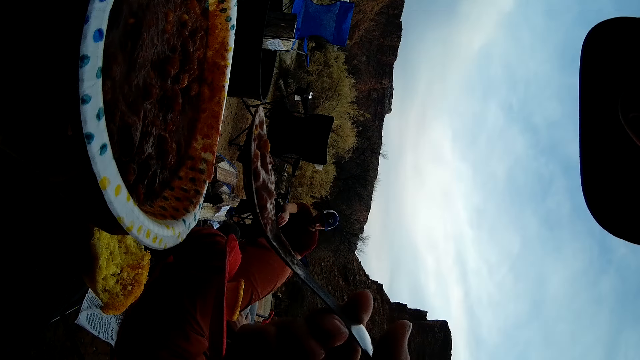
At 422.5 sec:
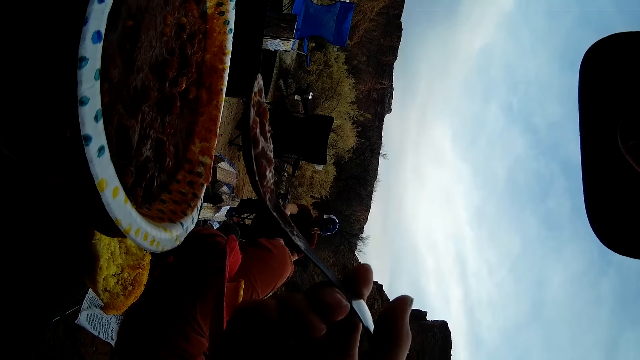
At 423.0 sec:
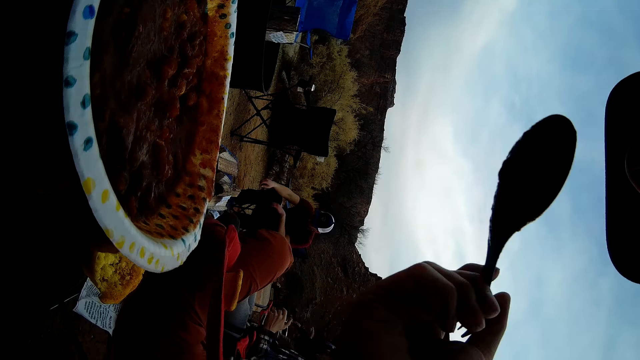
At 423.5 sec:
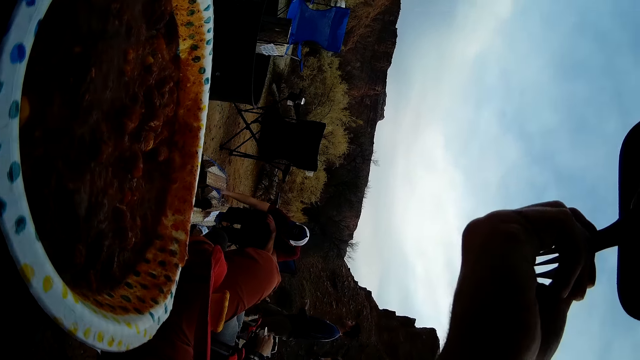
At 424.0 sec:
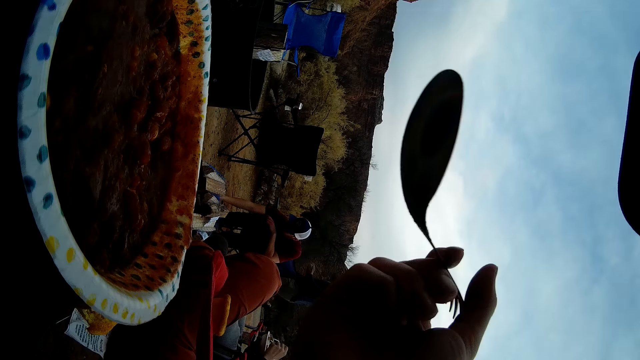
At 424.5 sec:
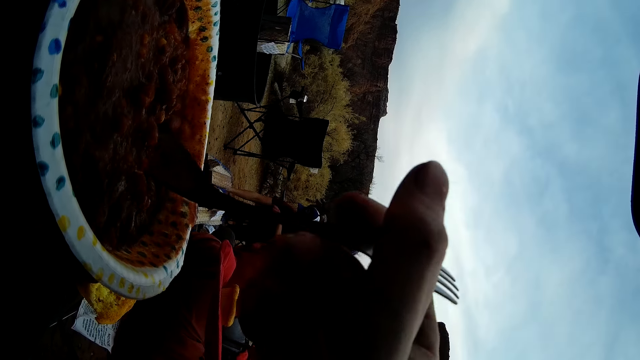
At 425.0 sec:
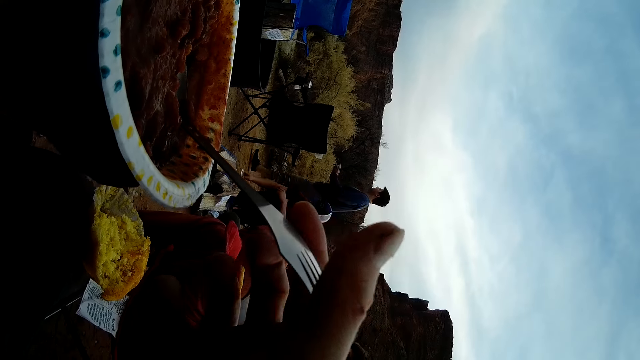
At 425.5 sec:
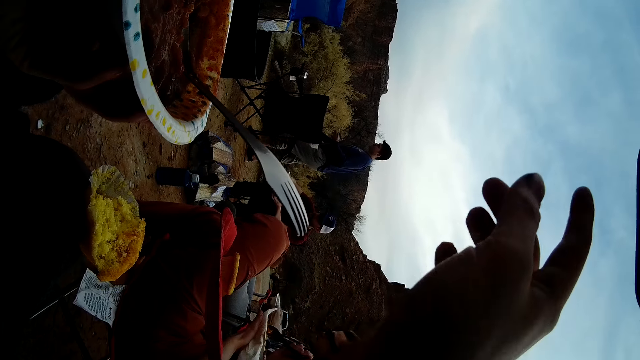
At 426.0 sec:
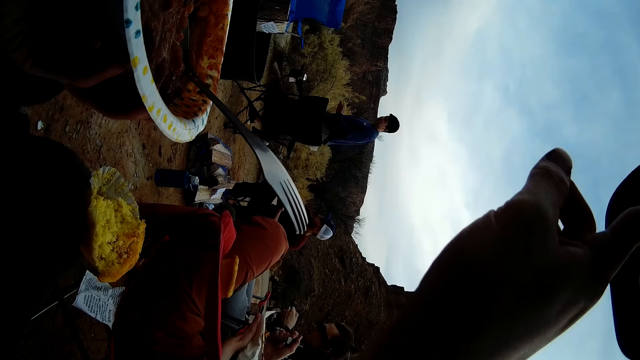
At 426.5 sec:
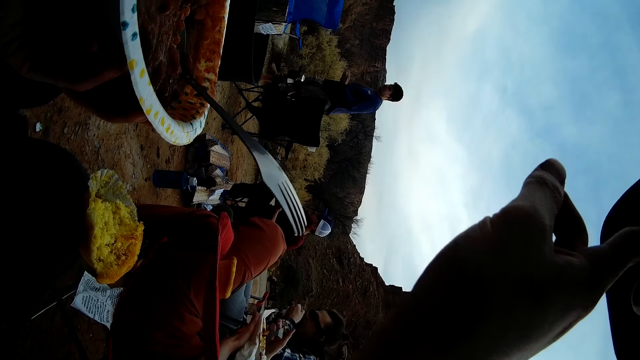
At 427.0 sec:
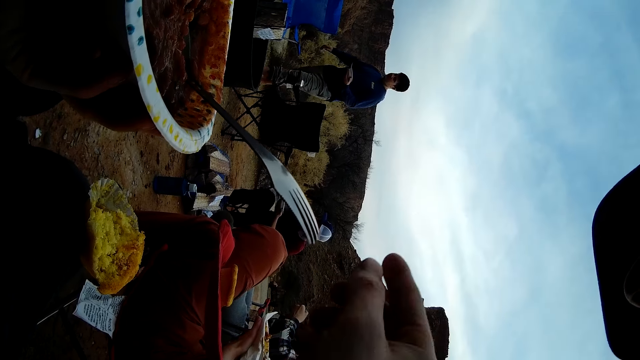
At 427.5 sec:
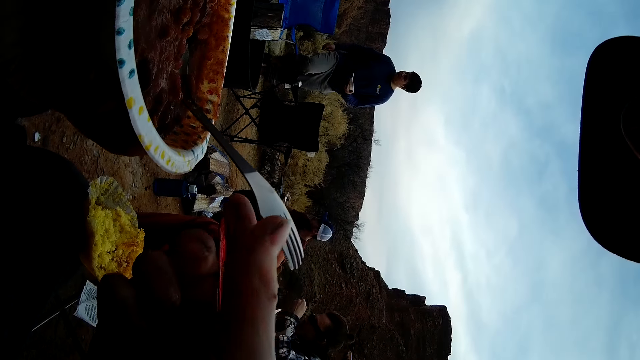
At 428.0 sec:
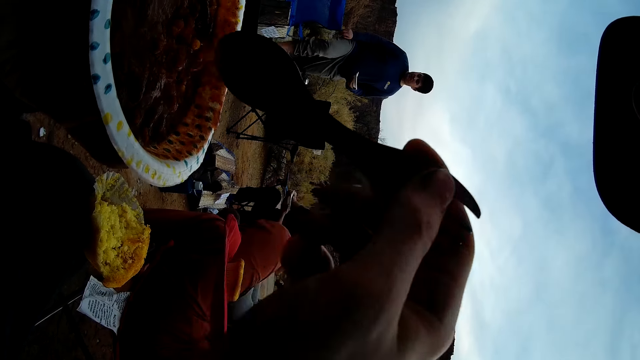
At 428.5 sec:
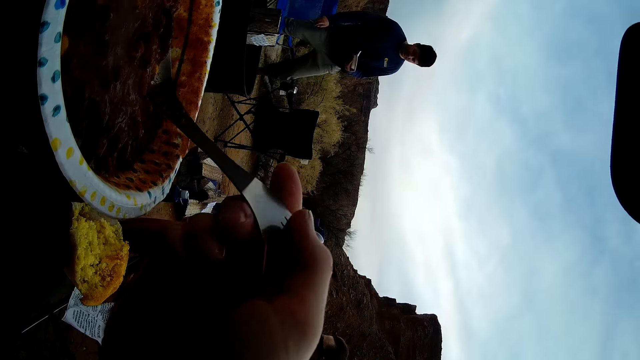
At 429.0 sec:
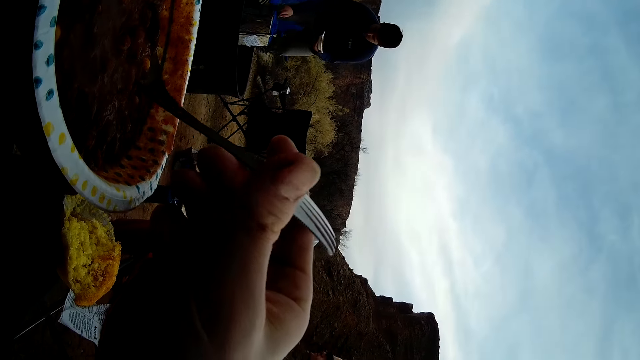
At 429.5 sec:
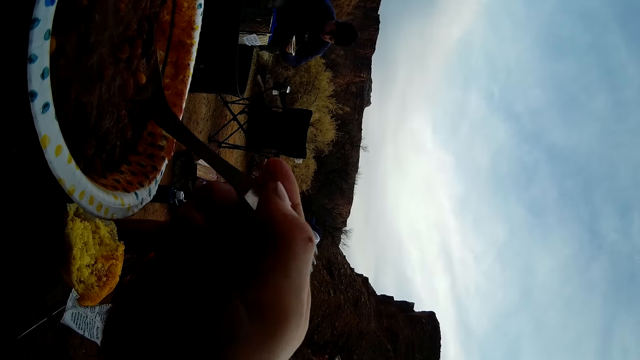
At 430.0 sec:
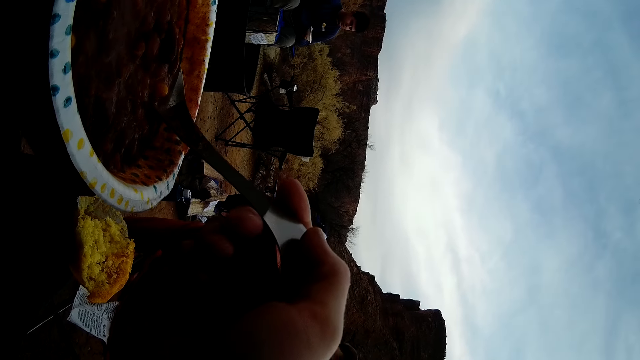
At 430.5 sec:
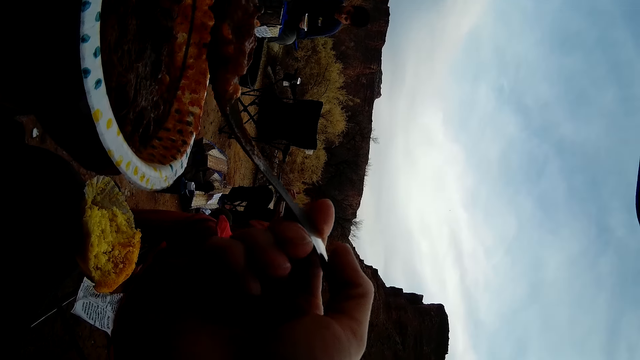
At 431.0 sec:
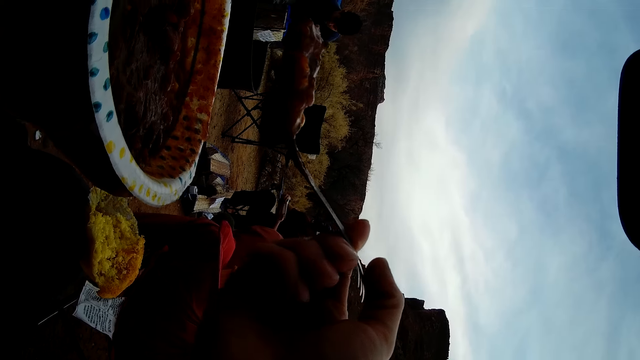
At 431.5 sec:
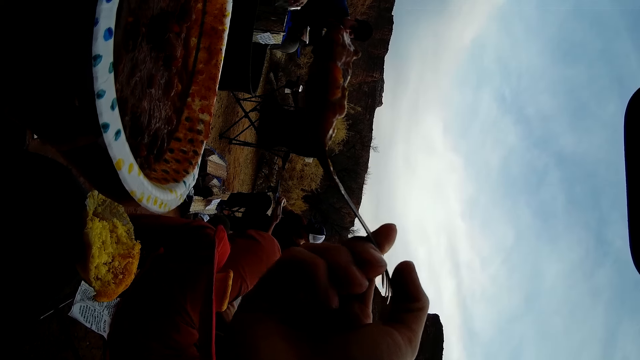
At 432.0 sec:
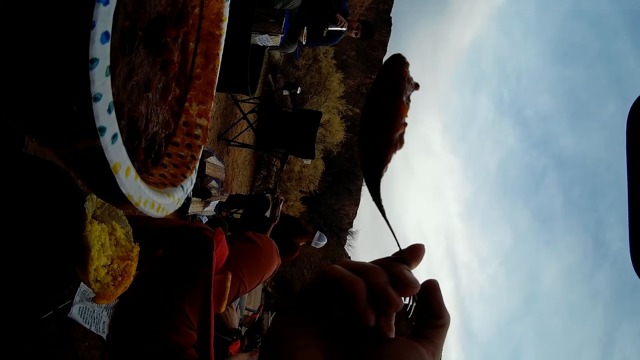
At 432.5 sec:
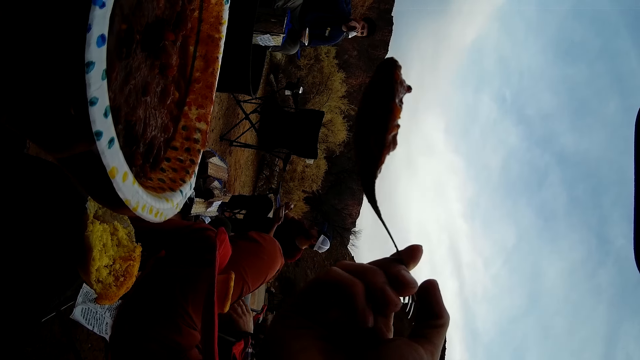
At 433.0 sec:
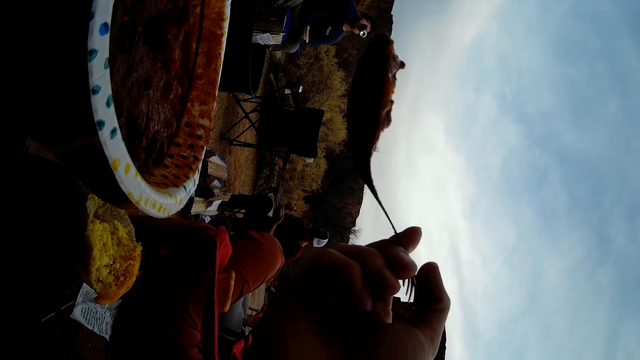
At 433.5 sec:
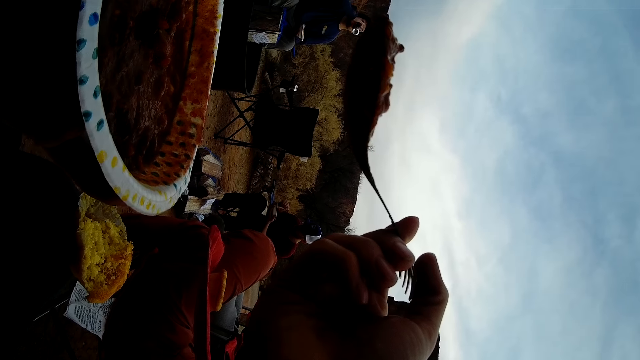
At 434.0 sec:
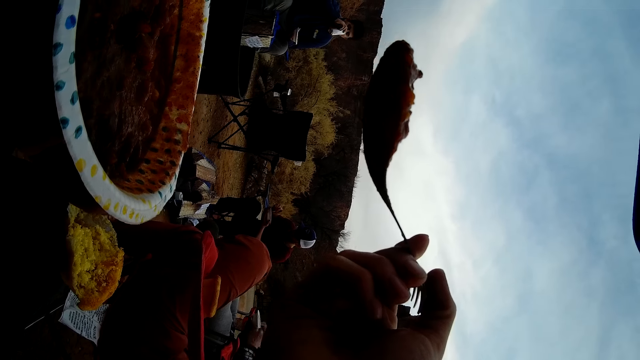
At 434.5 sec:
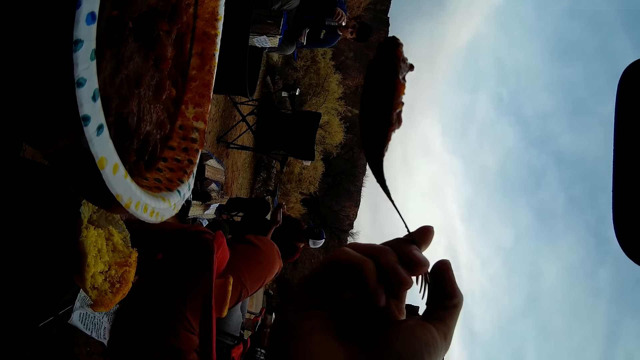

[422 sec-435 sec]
The camera wearer eats the food. A person passes by behind another person. The other person picks a plate off the ground. The camera wearer drops the spoon on the food. He touches his face. He picks the spoon. The first person sits far right of a third person. The camera wearer scoops food with the spoon. The first person drinks from a can.

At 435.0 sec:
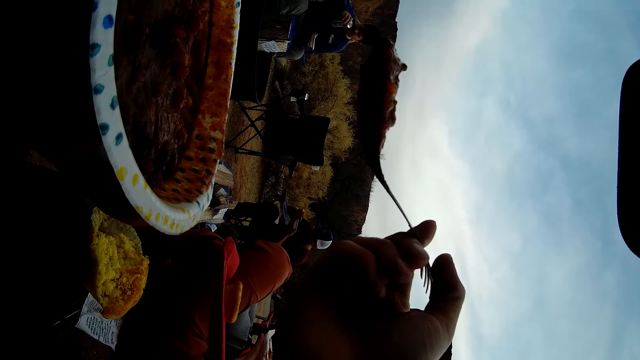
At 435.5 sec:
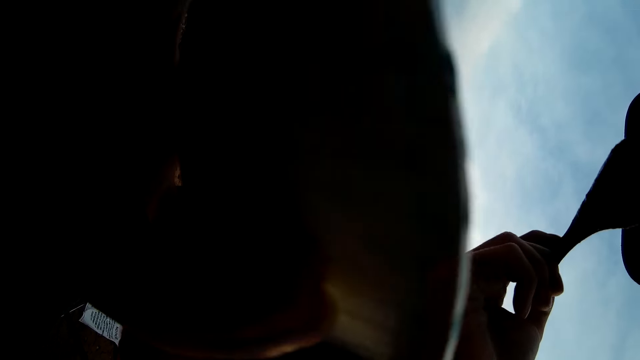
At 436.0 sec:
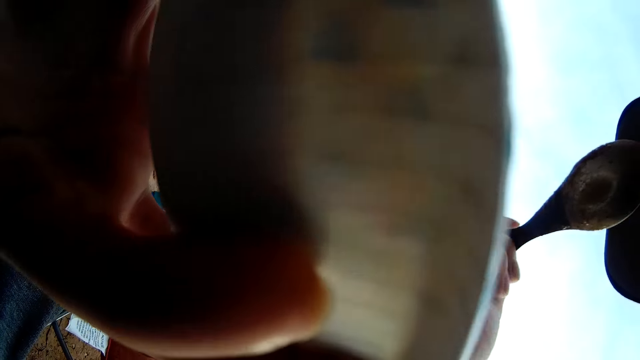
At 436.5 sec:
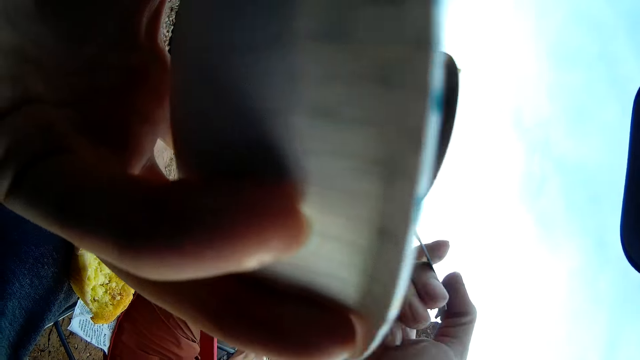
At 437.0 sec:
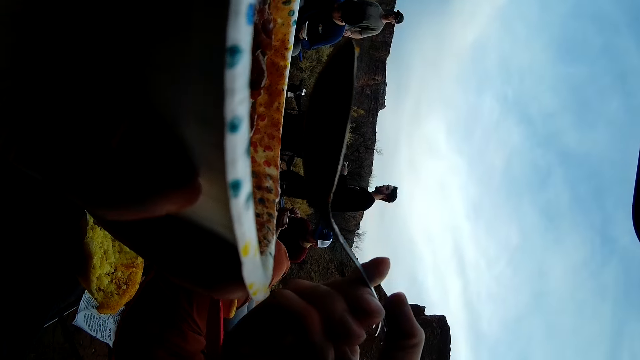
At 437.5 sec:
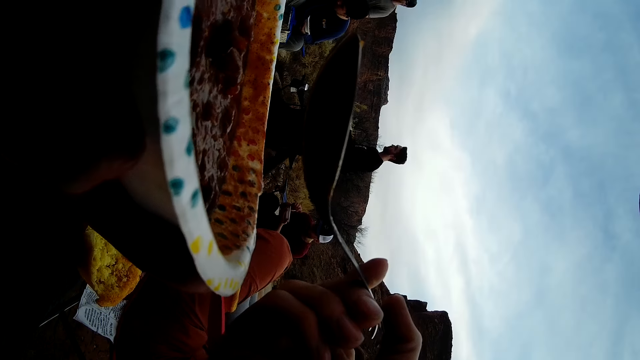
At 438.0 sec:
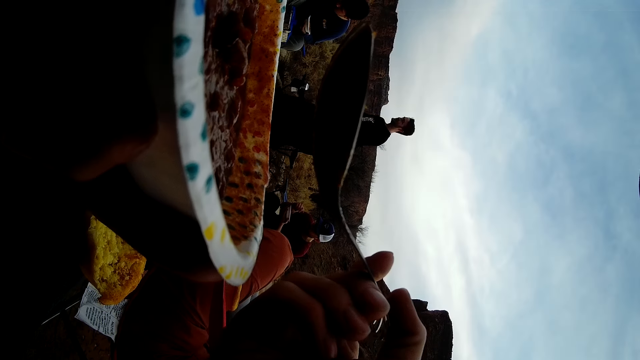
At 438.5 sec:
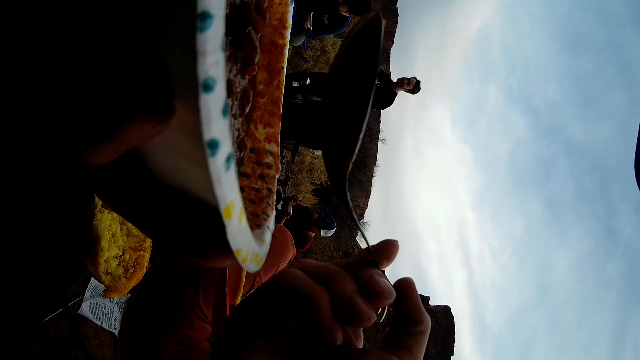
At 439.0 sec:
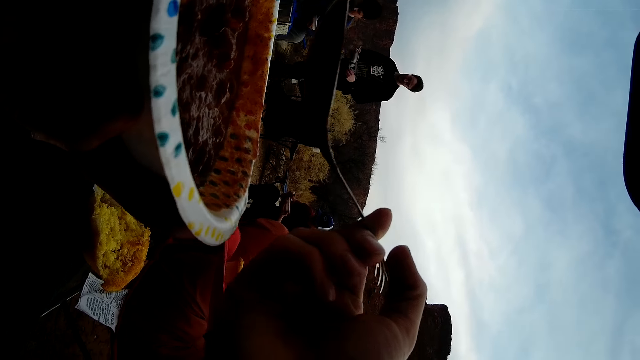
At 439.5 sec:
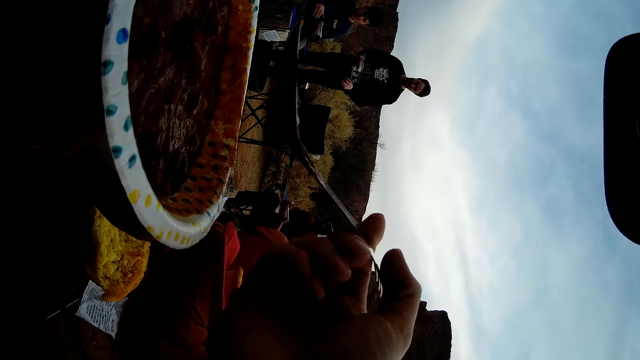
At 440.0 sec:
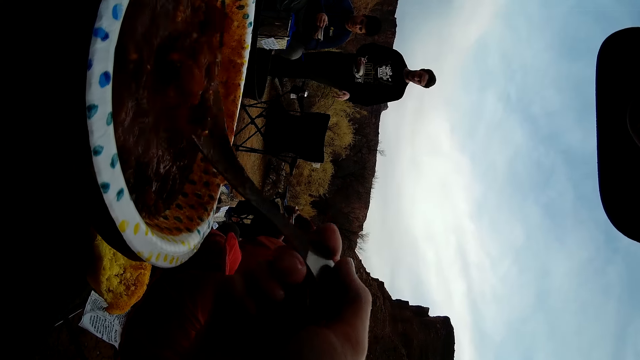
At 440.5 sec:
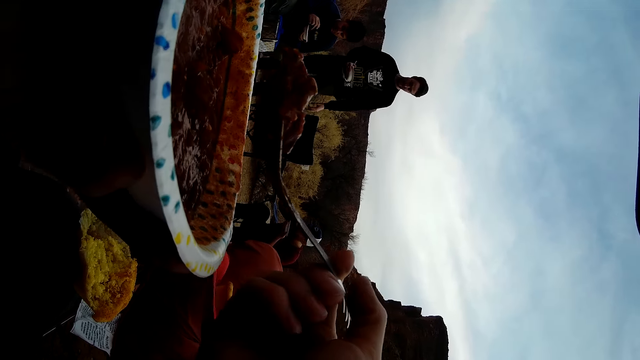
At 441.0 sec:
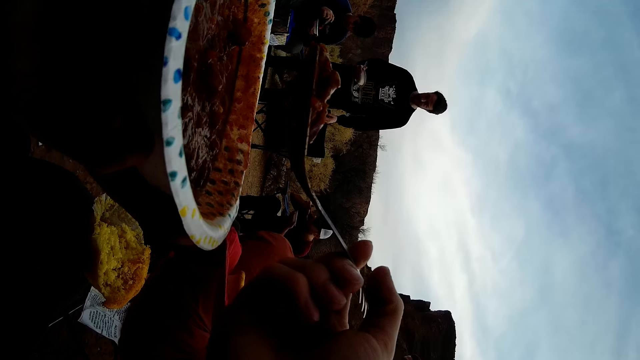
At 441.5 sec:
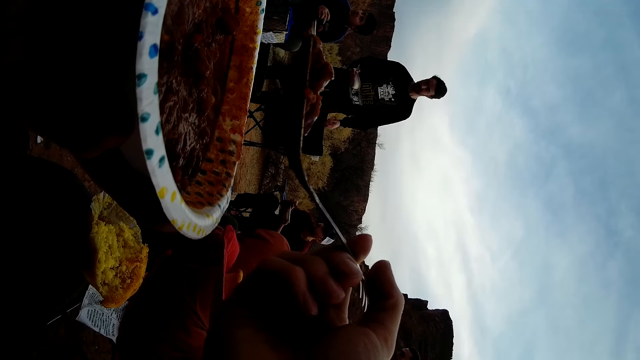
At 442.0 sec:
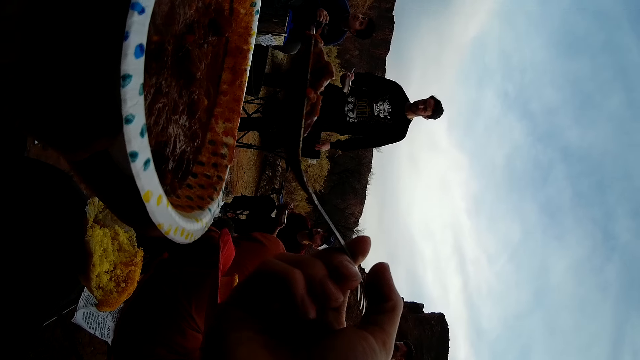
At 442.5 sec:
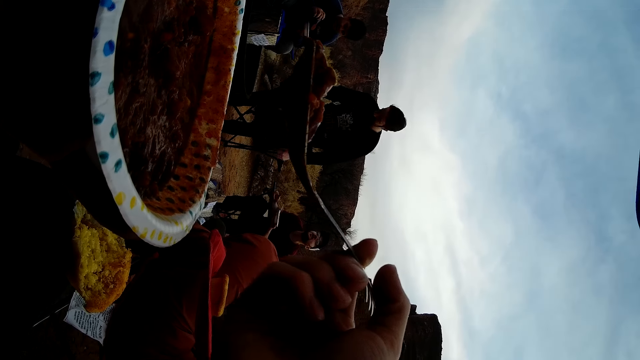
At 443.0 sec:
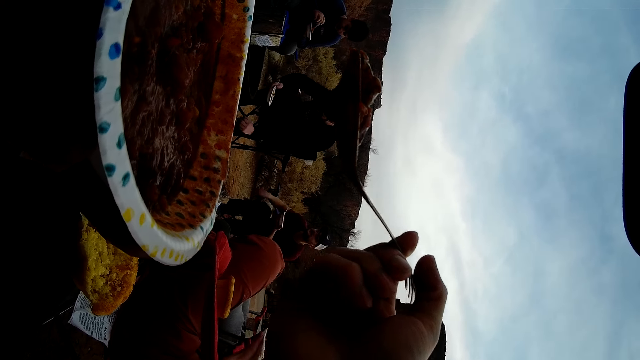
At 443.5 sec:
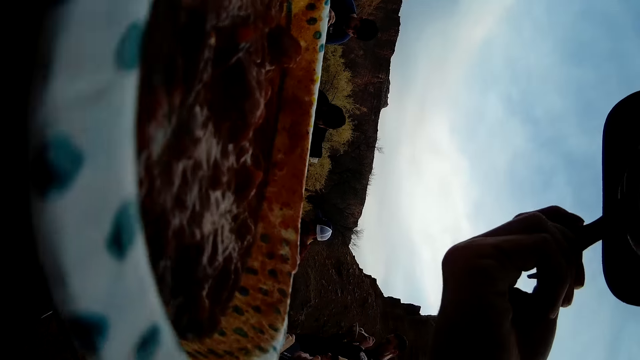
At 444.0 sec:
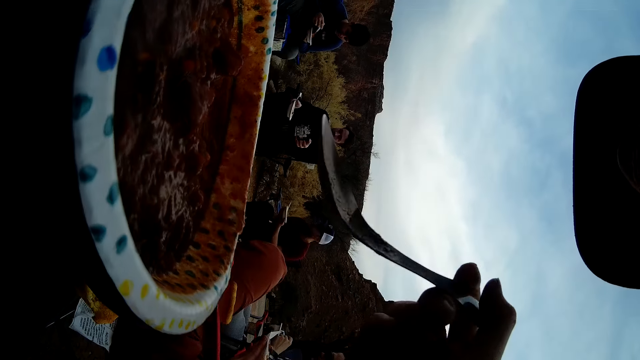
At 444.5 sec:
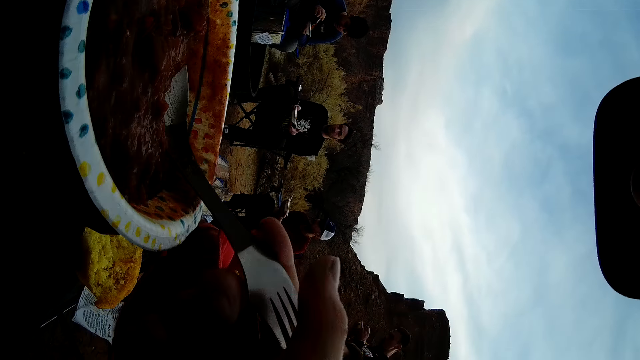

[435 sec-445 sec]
The camera wearer eats stew. Two people pass by near another person. One of the two is carrying a plate of stew. The camera wearer scoops food with the spoon. A fourth person stands far right to a fifth person. The person carrying the plate of stew sits next to the other person. The camera wearer eats stew.
